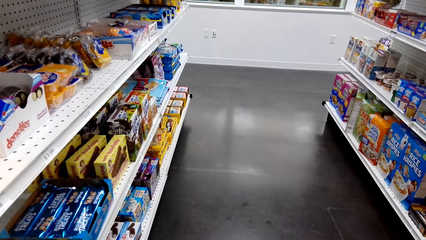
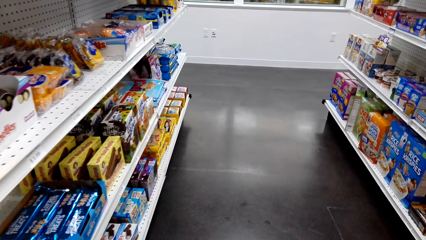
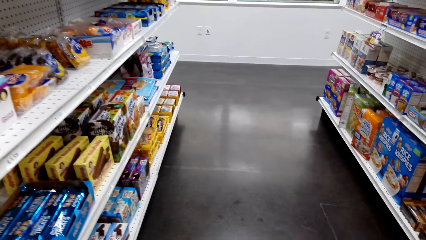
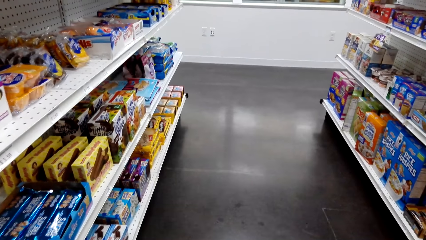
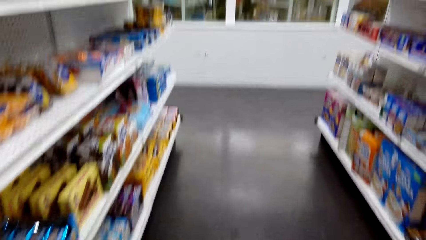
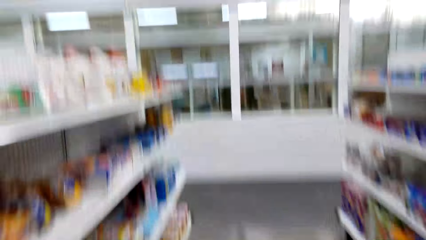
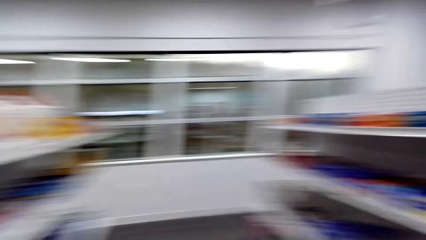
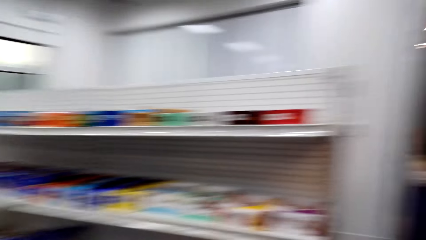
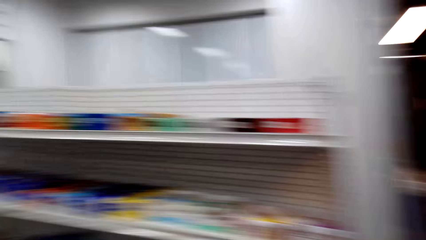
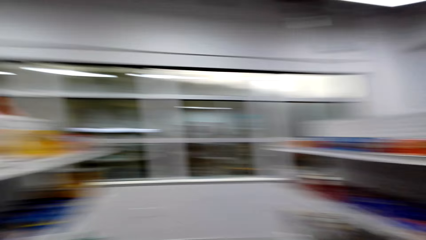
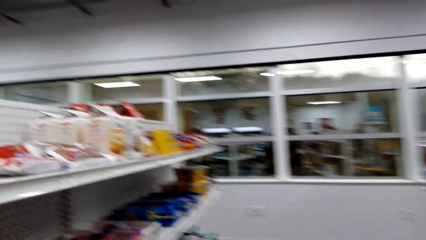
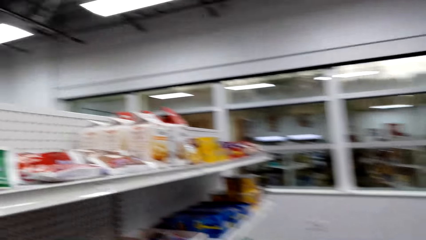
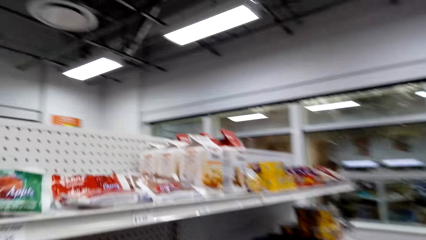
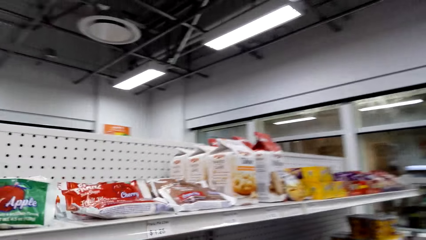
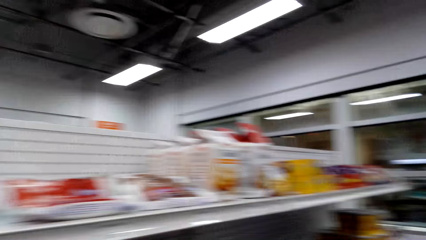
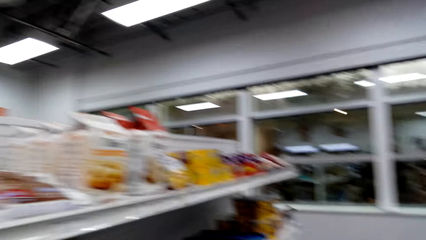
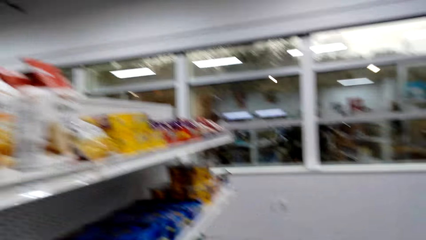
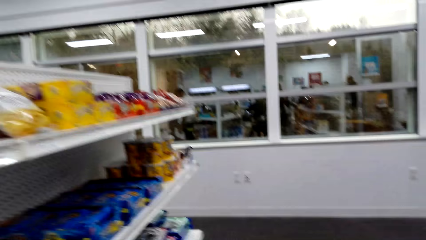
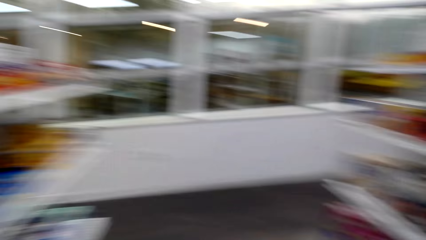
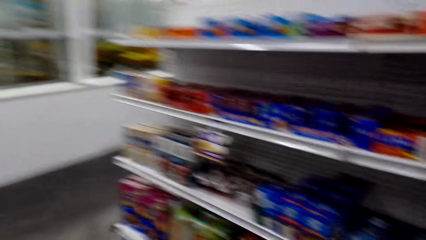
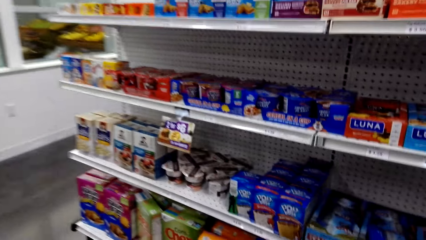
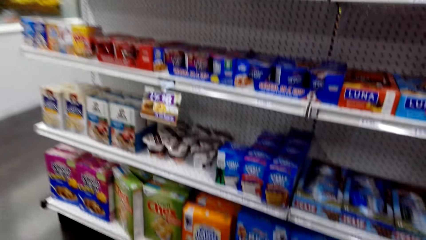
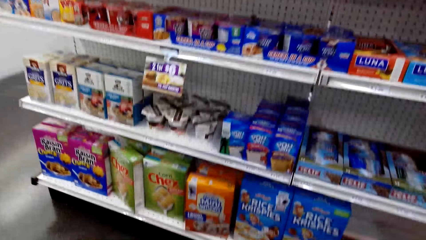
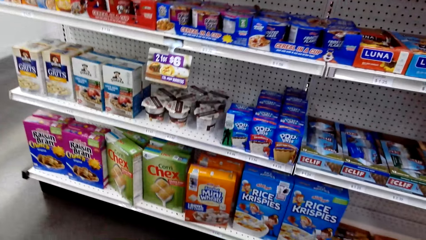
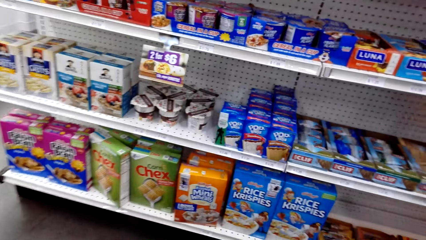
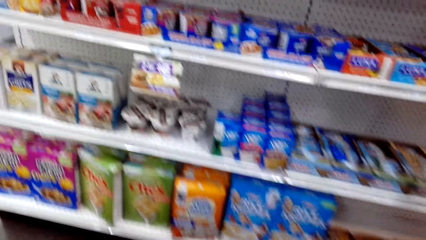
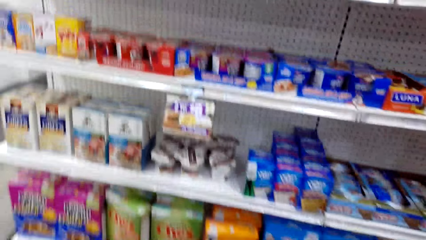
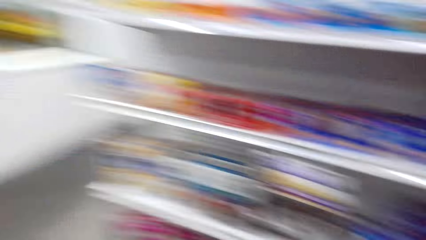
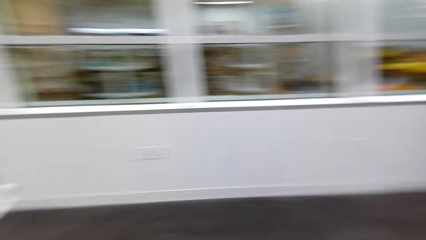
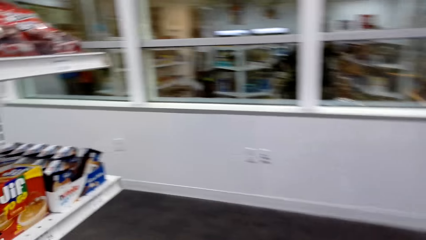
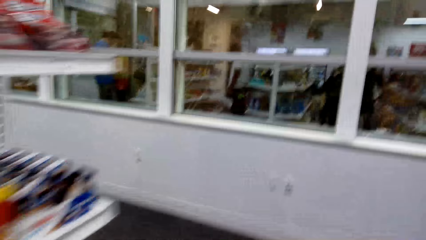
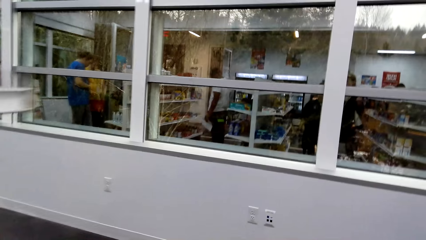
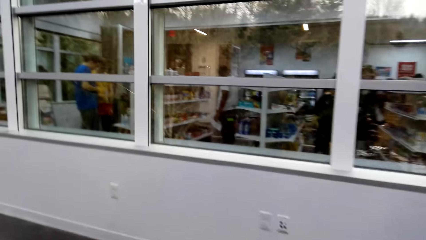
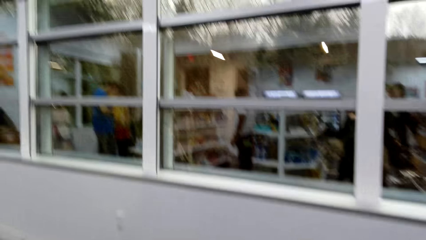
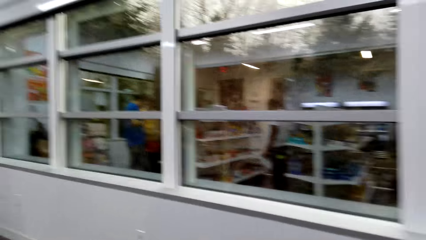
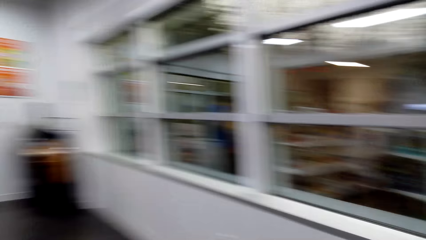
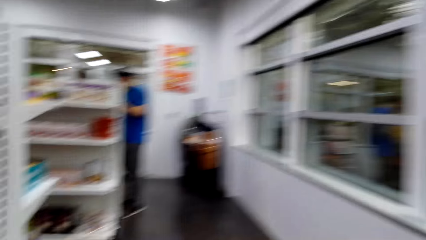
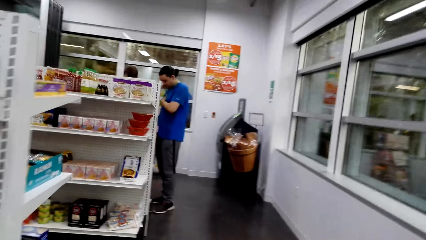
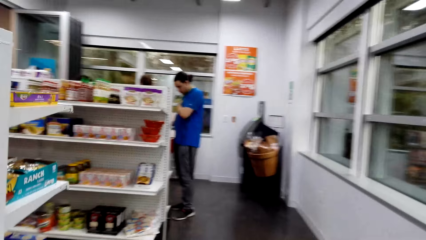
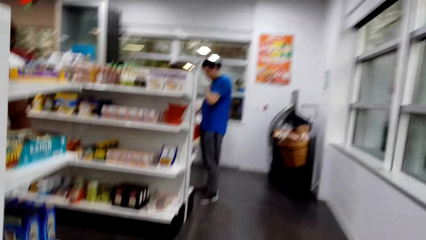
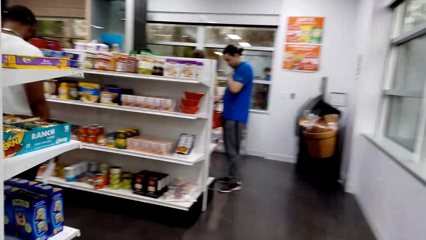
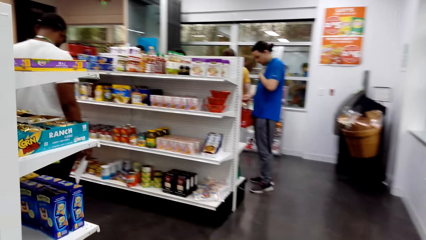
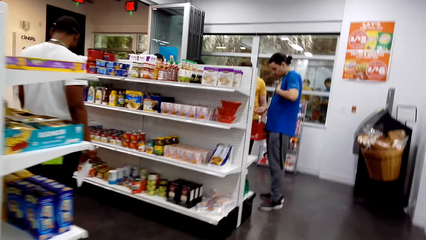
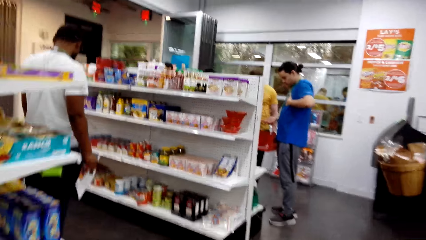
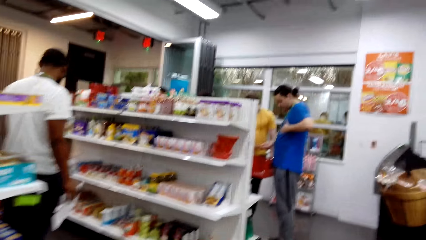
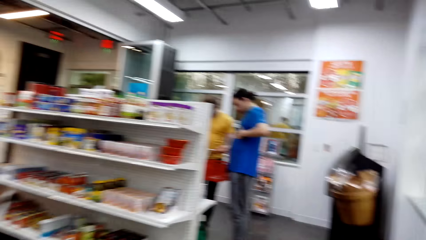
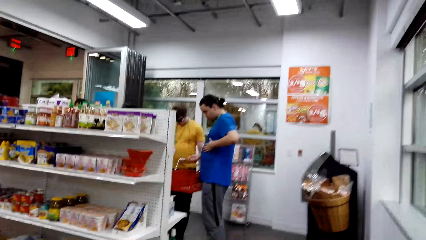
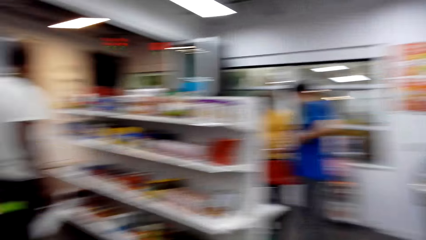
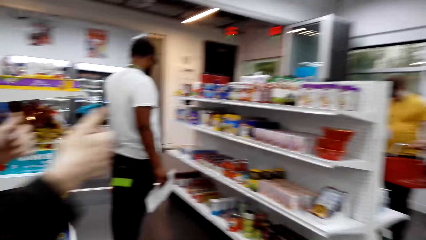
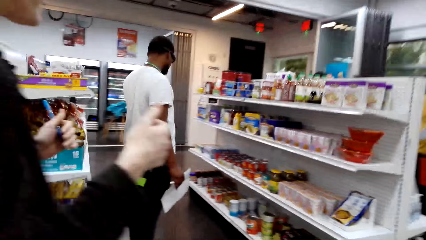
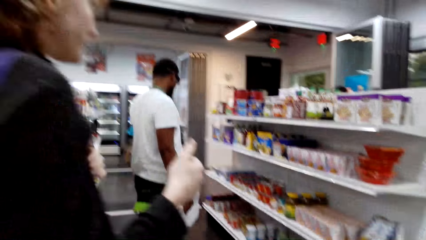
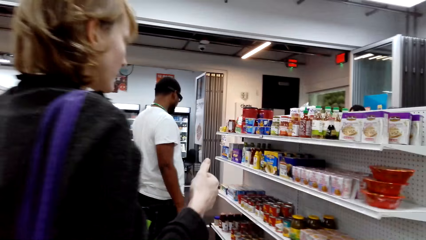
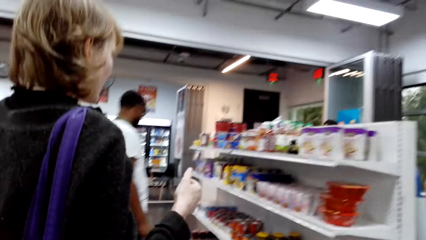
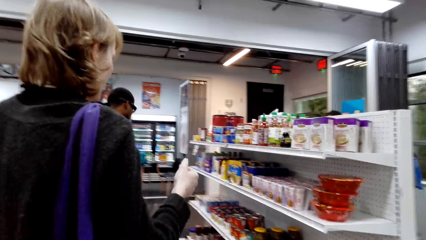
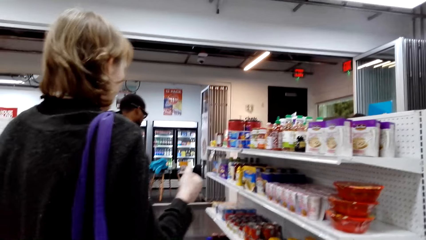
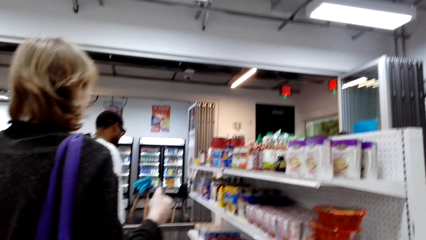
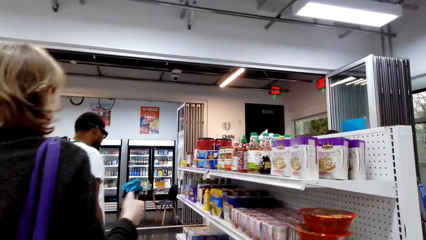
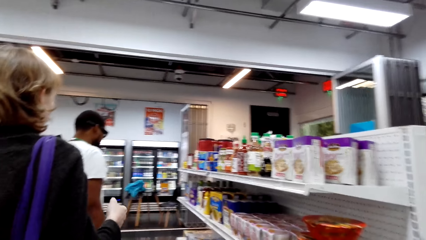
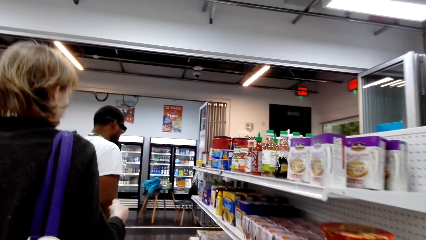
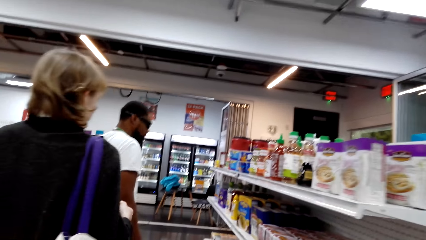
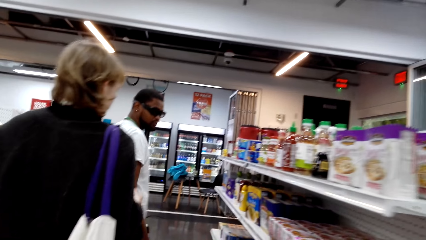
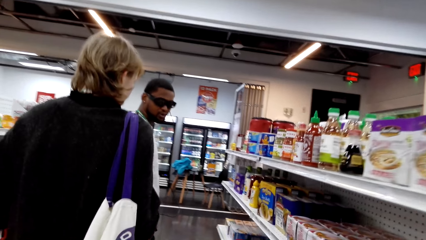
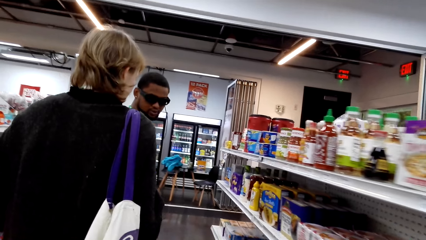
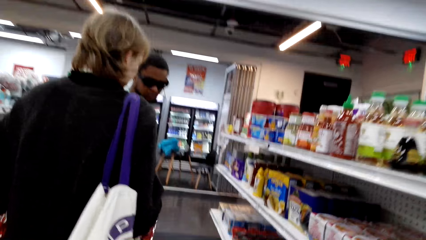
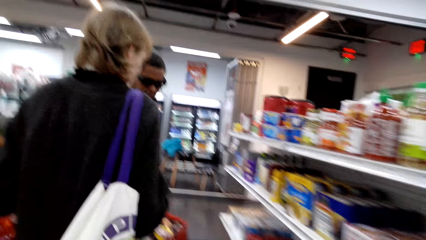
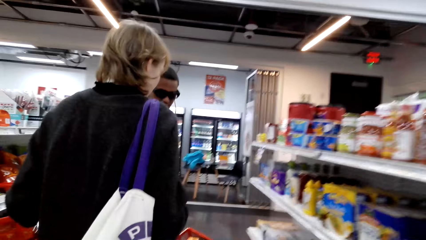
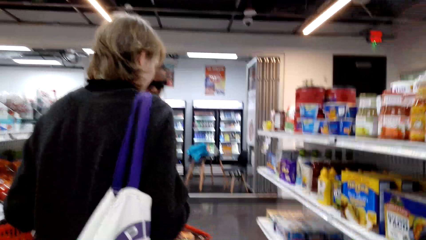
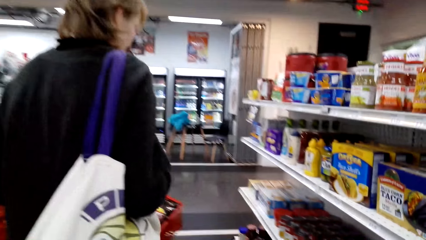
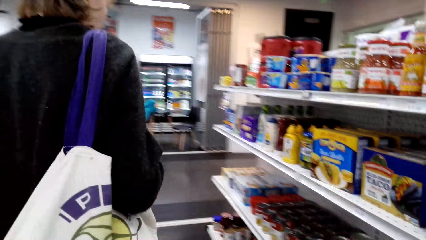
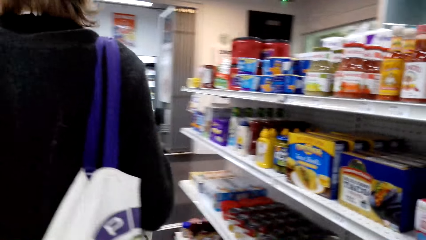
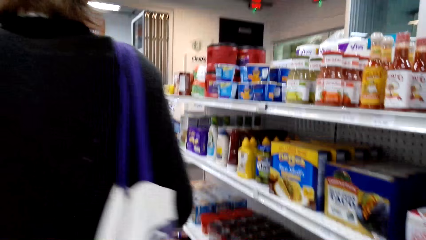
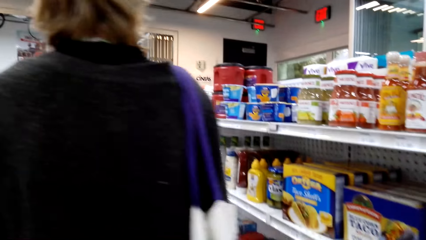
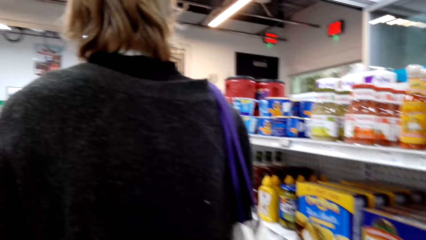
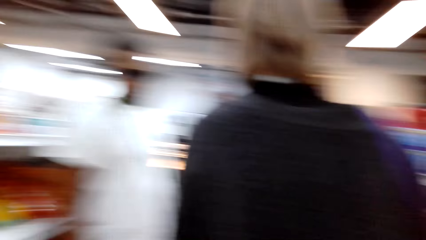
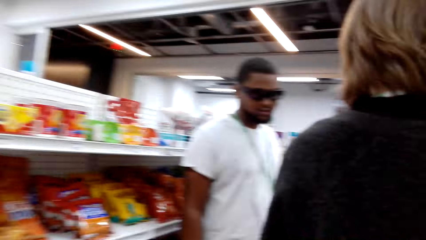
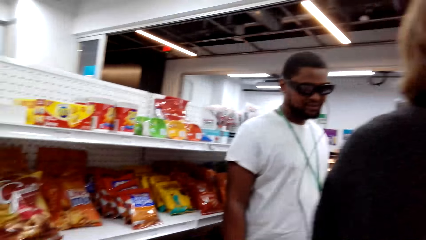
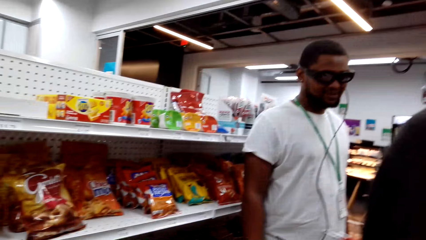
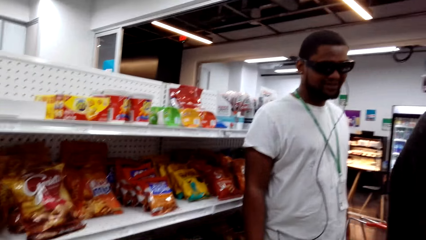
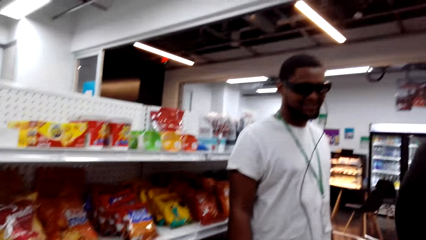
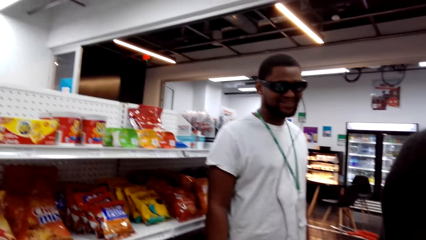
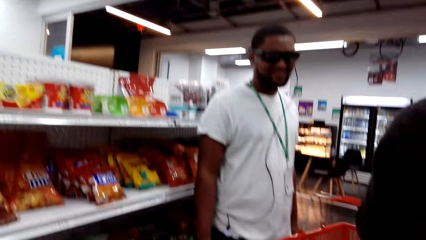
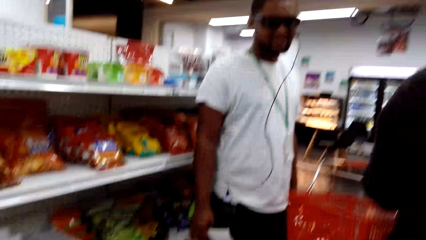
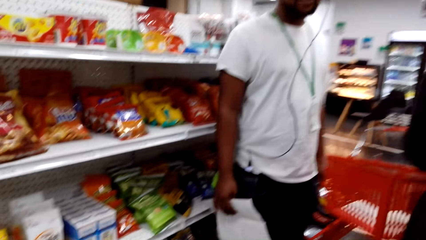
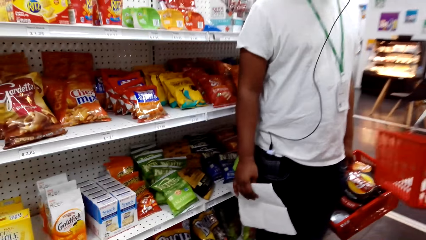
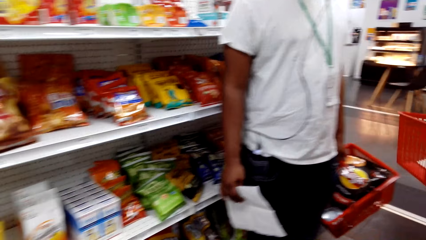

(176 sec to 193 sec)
The camera wearer walks around the supermarket. They converse with a woman. They walk around the supermarket. They look at a man.
